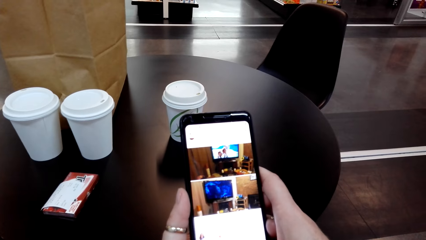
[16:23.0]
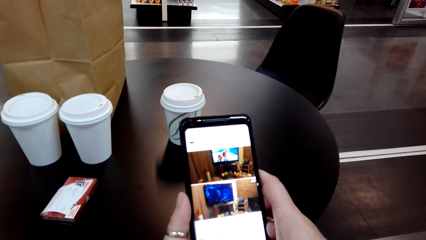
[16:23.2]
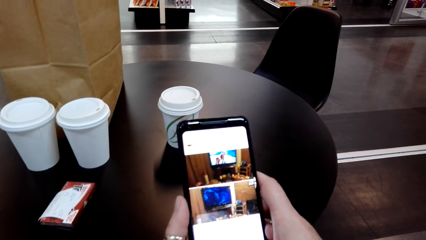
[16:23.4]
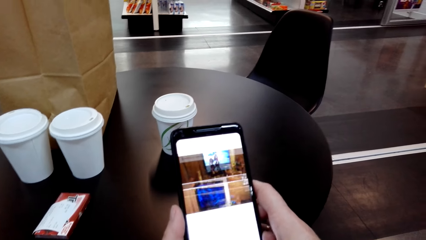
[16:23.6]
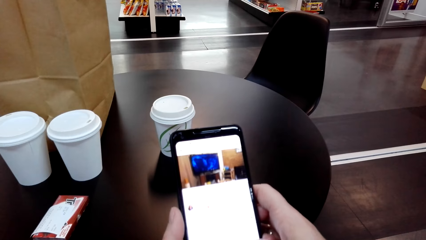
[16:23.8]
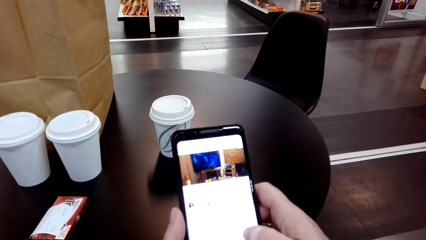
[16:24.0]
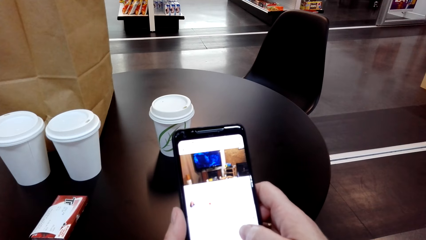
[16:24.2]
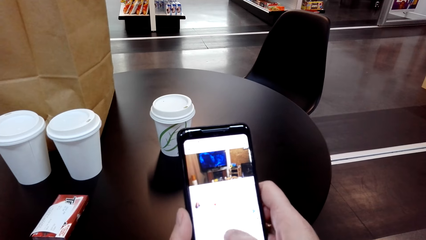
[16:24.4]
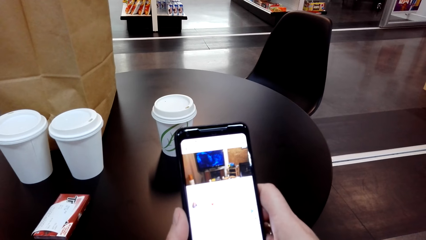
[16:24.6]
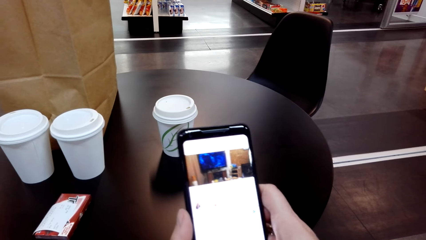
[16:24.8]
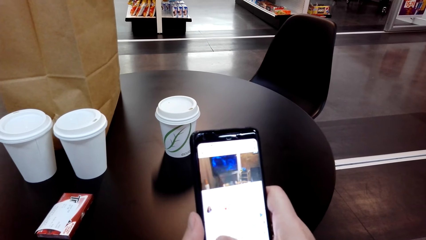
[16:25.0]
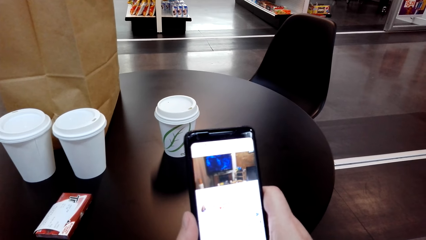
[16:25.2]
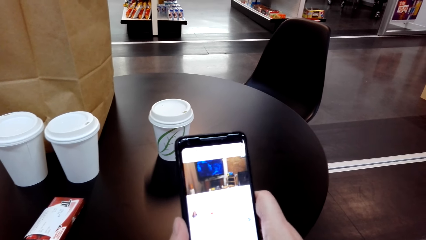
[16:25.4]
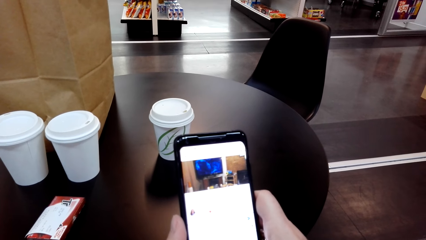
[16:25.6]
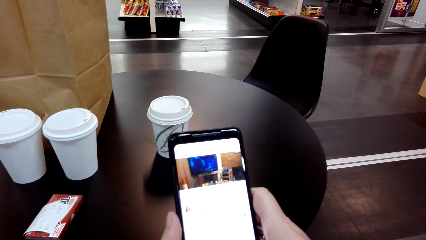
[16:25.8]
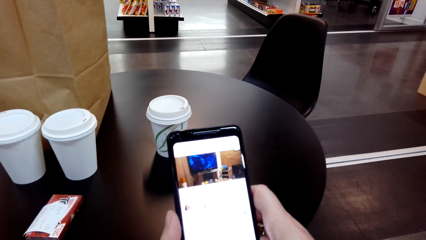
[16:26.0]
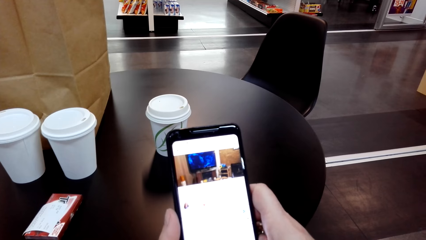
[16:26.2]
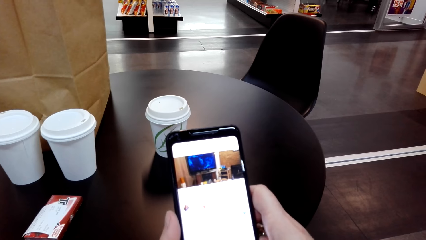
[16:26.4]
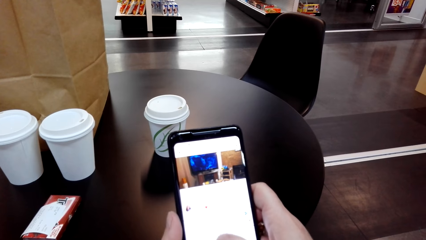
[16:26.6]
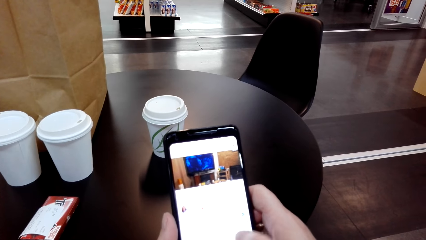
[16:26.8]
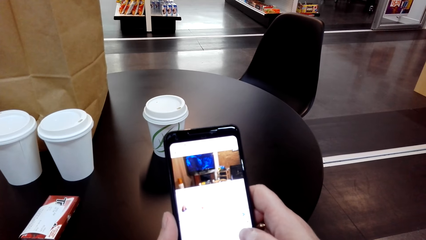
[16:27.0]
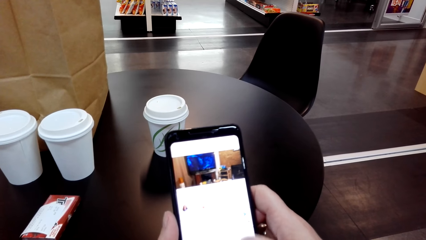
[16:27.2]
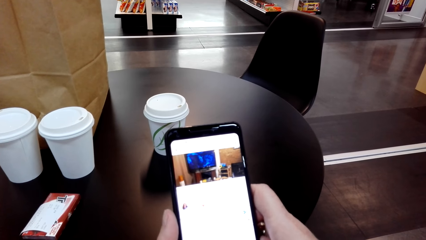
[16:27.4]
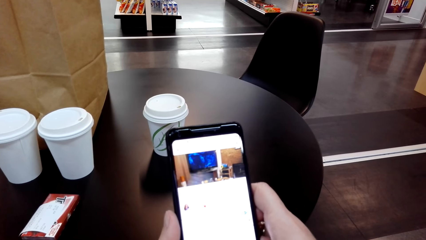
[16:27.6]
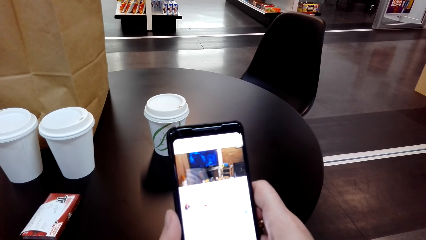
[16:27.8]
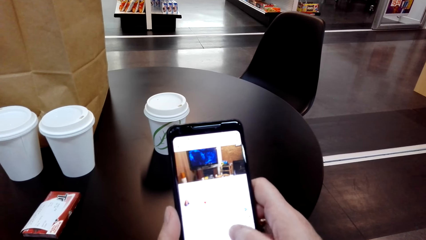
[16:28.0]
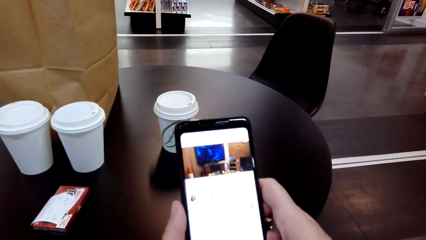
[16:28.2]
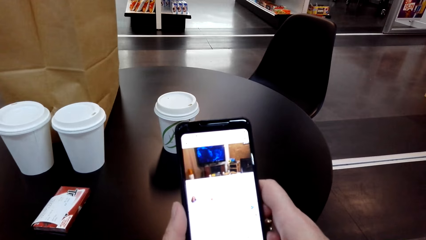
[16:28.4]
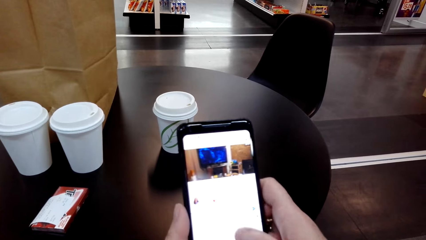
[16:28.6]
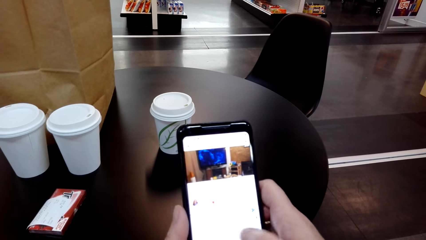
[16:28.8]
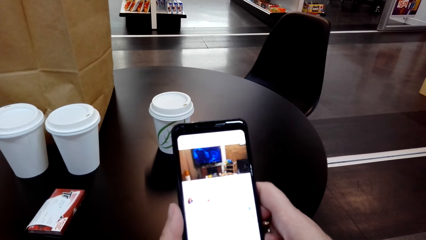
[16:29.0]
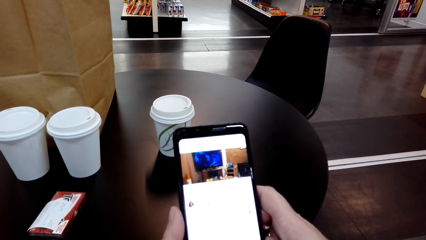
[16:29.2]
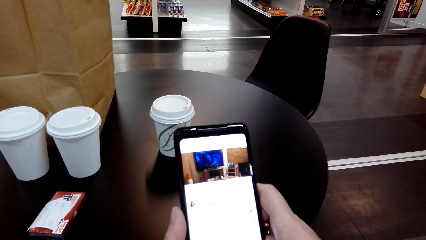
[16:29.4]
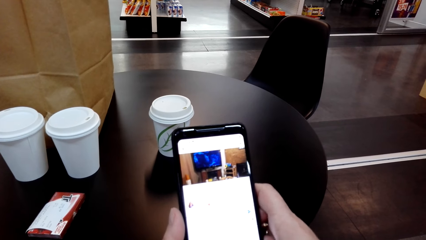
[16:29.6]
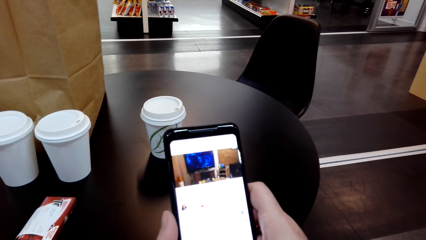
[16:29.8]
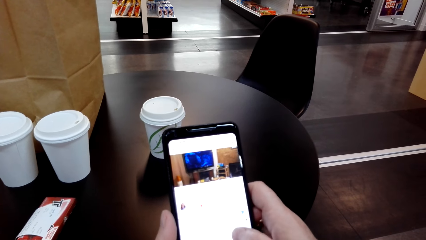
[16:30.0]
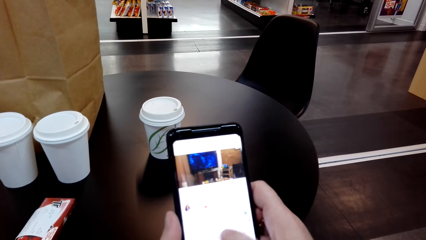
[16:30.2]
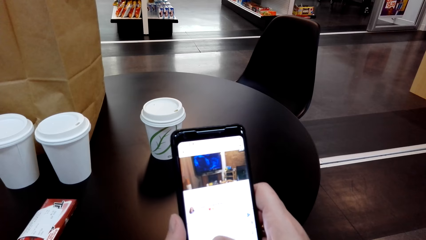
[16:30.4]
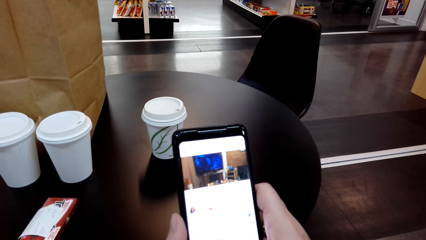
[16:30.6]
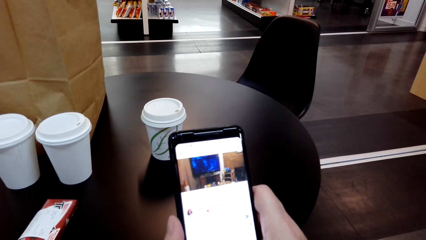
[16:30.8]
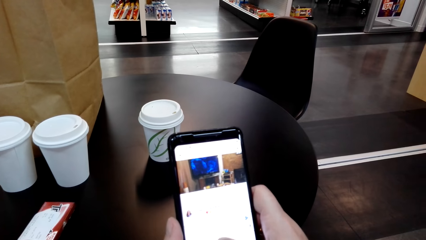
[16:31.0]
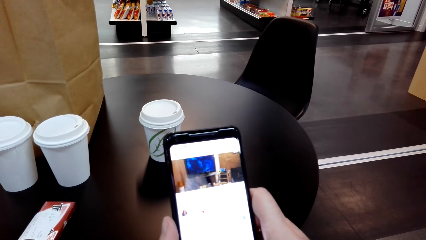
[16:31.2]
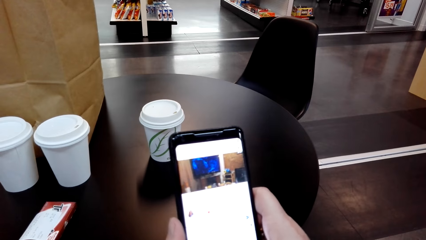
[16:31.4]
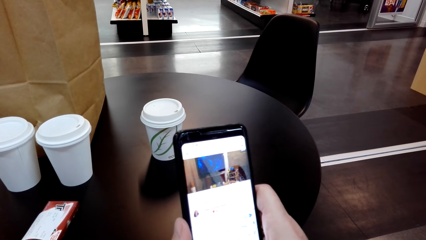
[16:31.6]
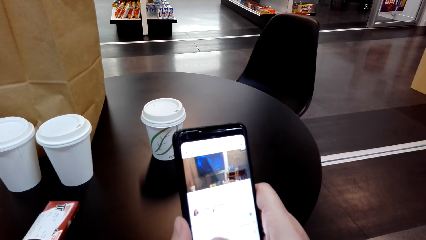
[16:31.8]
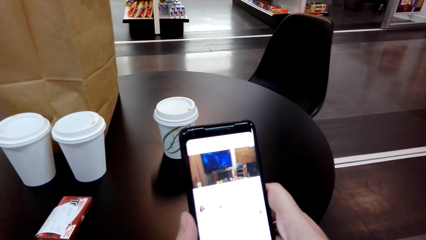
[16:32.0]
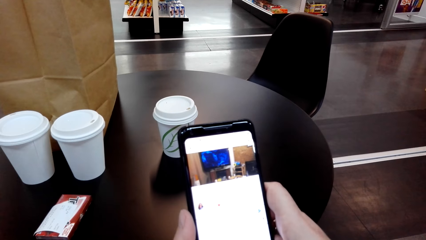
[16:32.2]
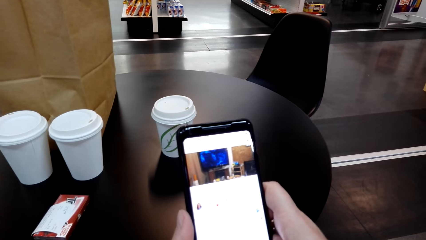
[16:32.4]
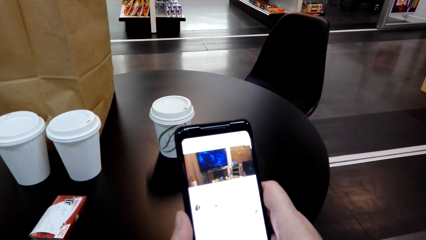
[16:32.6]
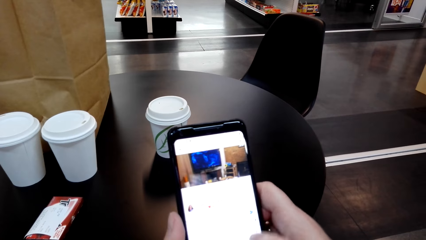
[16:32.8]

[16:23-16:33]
The camera wearer touches her phone's screen. They dial buttons on the phone's screen.

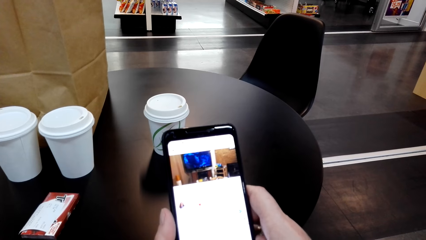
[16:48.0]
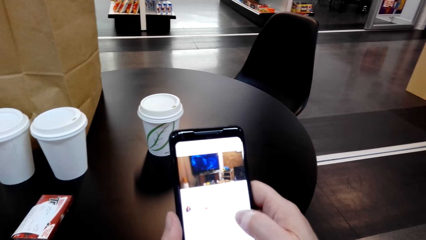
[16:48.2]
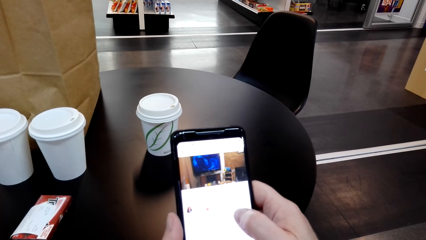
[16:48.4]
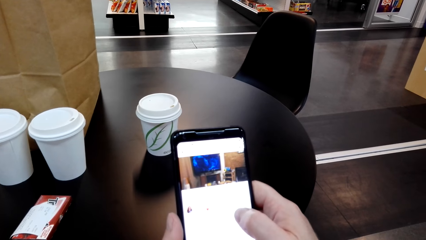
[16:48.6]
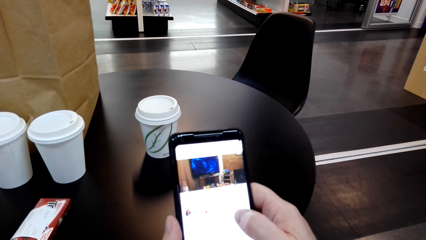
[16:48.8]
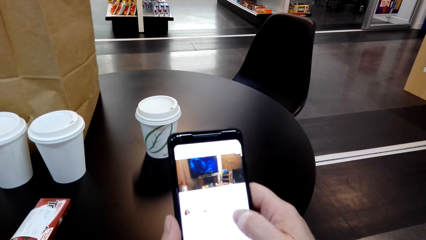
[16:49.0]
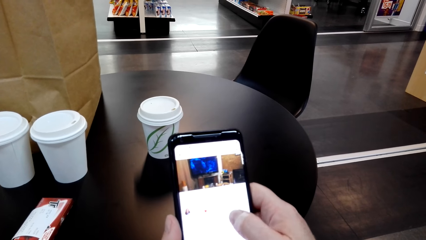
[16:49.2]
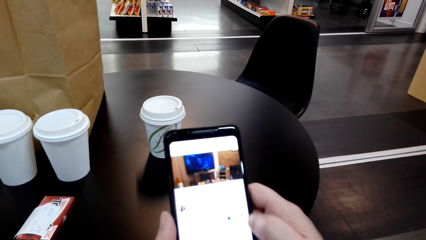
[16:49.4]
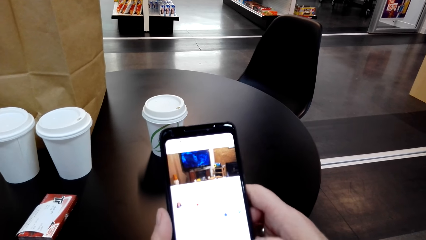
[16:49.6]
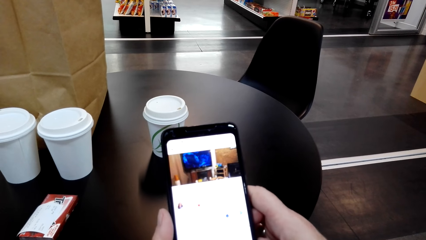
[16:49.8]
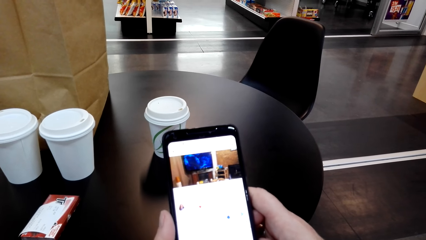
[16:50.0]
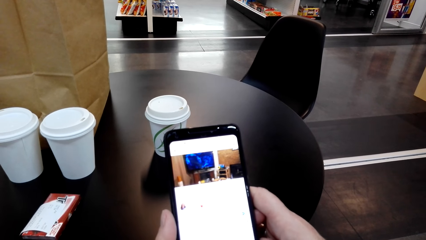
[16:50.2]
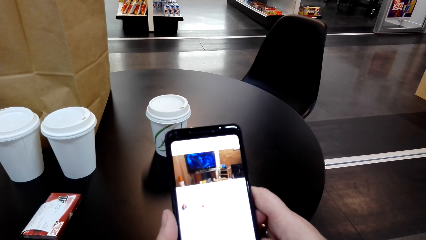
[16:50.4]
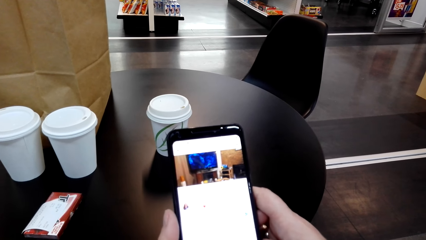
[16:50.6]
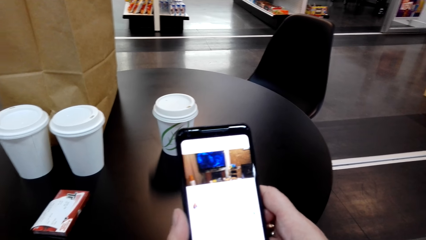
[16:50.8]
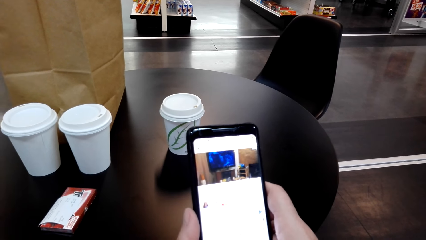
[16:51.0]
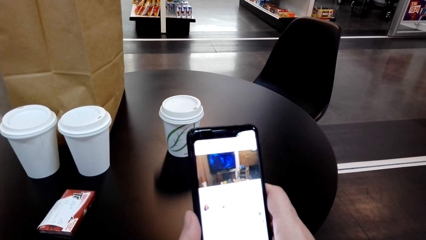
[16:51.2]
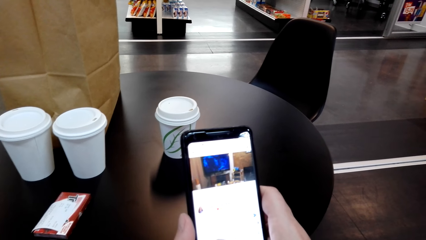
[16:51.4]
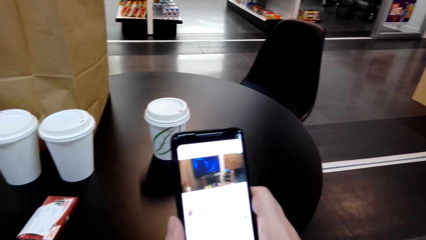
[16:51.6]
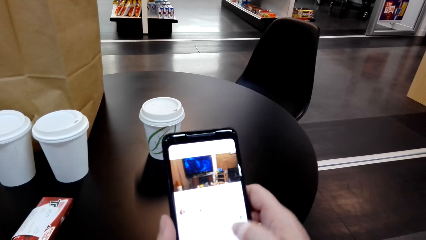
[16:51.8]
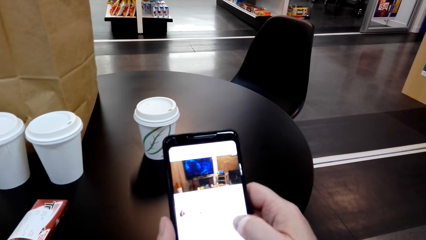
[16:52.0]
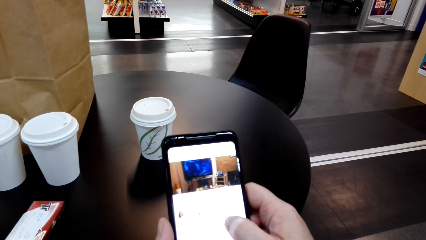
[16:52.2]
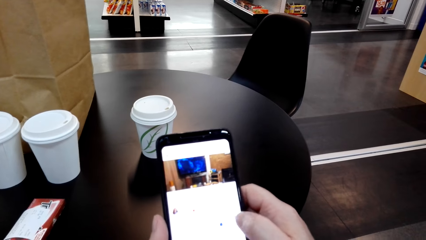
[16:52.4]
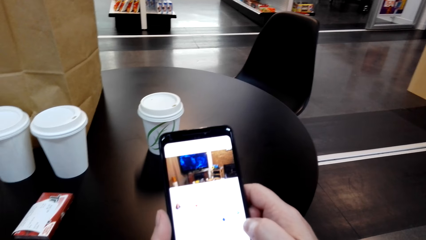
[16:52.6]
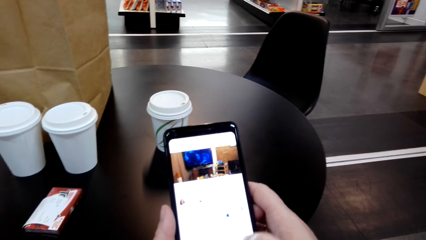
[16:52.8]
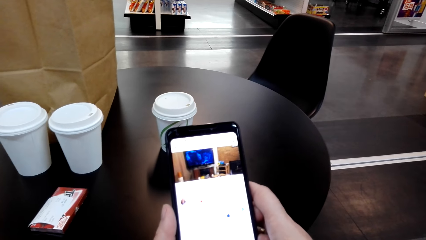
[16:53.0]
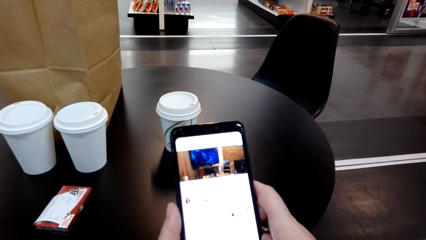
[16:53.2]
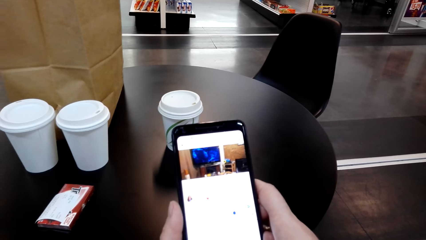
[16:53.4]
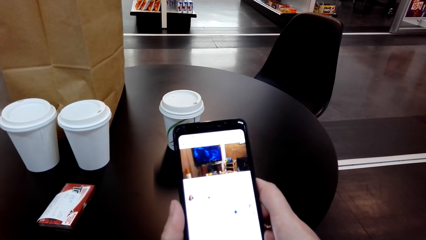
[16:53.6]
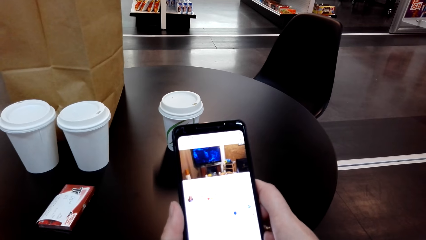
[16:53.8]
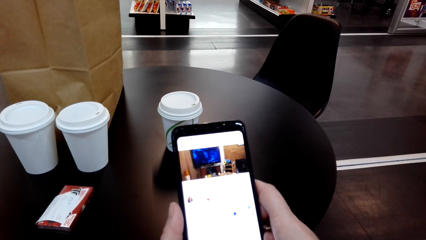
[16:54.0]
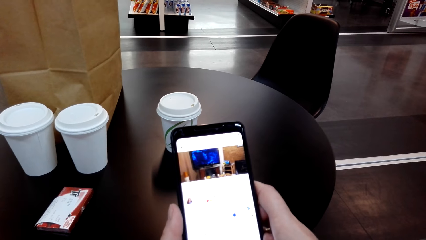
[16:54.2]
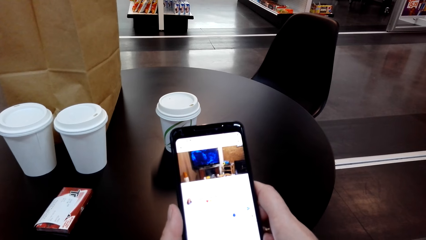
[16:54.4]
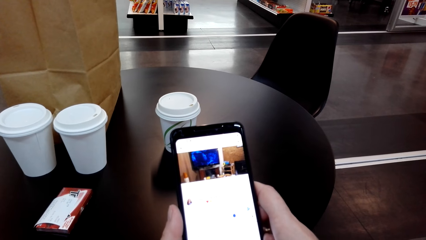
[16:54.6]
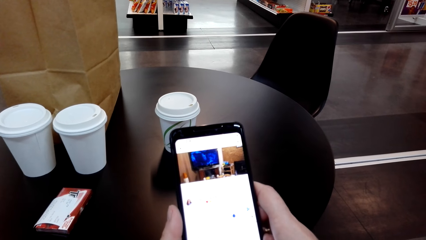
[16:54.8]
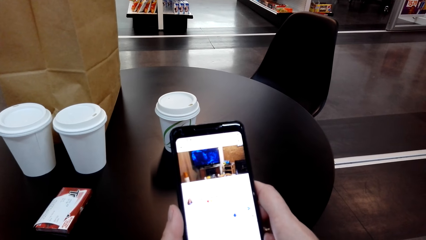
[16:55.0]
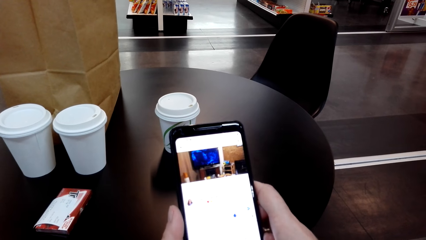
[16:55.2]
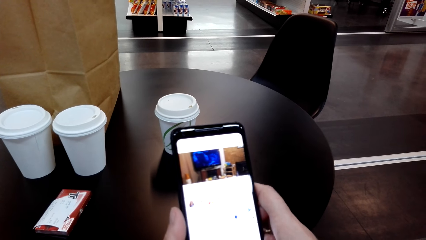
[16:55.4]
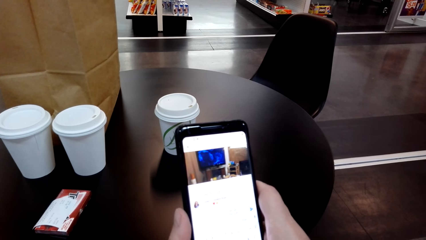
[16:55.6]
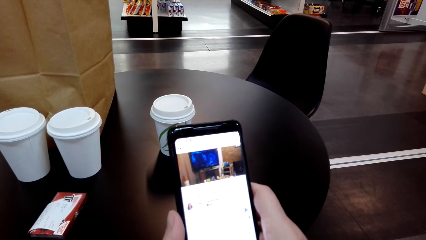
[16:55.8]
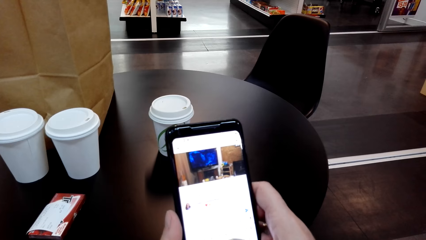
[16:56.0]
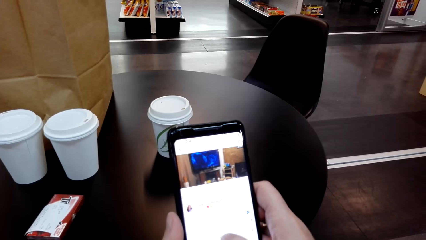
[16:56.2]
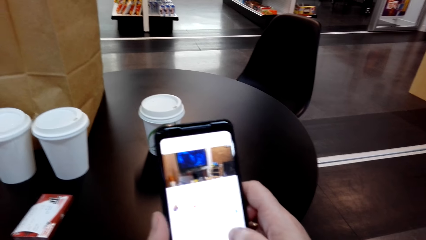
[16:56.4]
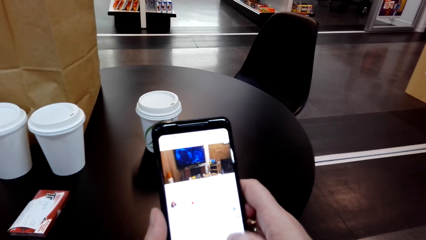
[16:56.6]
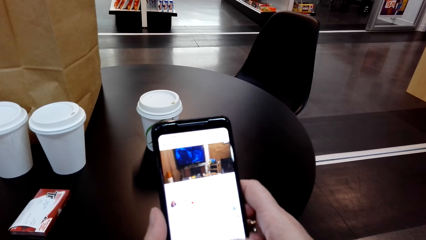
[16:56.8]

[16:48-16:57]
The camera wearer touches her phone's screen. They look at her phone.
